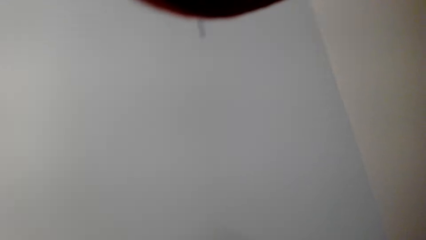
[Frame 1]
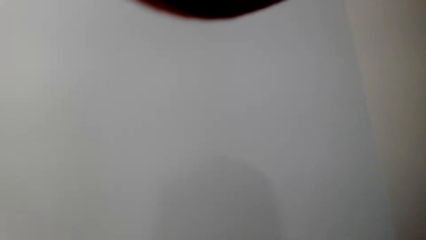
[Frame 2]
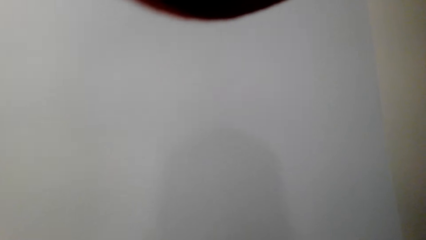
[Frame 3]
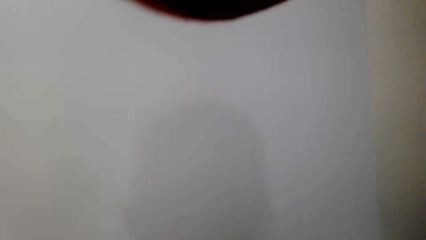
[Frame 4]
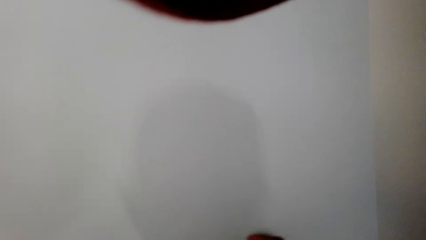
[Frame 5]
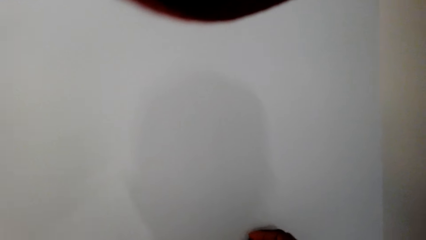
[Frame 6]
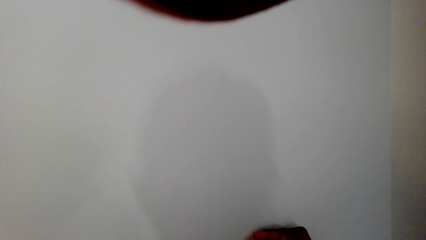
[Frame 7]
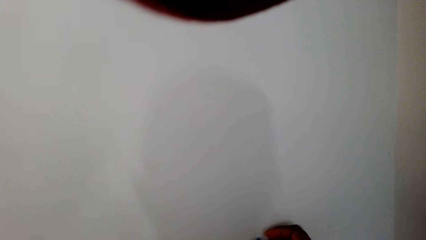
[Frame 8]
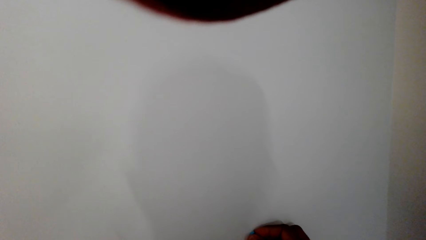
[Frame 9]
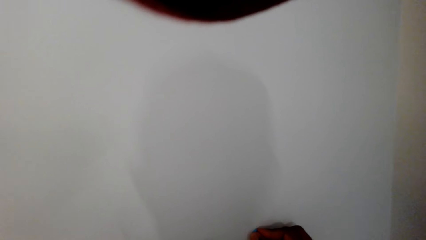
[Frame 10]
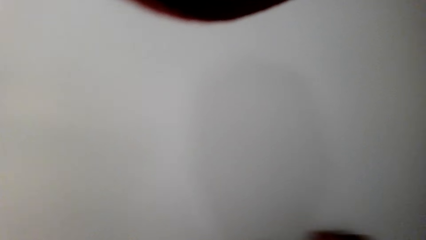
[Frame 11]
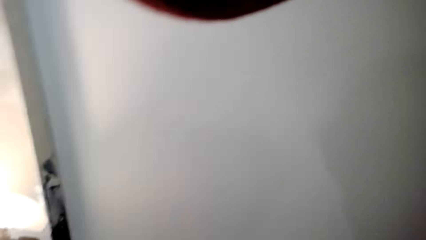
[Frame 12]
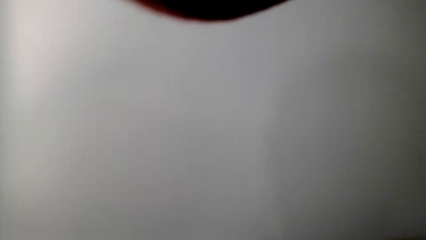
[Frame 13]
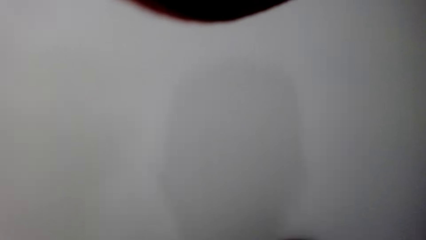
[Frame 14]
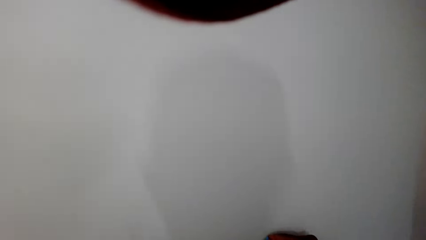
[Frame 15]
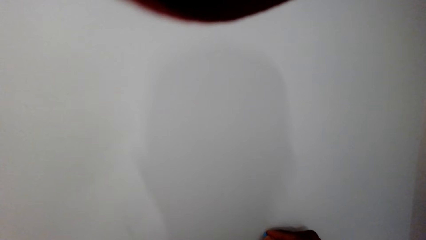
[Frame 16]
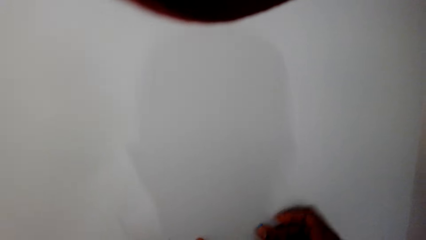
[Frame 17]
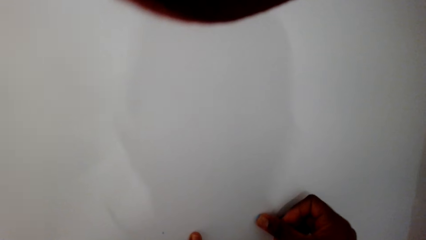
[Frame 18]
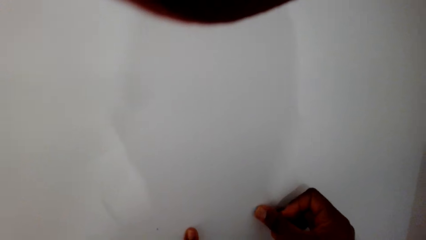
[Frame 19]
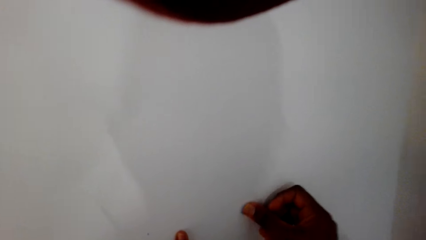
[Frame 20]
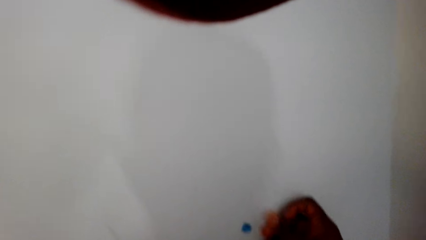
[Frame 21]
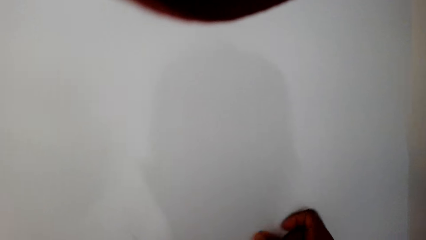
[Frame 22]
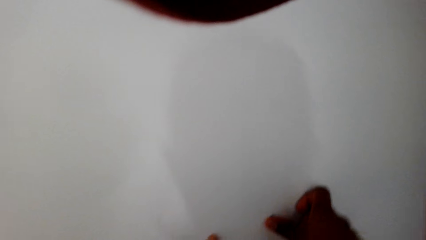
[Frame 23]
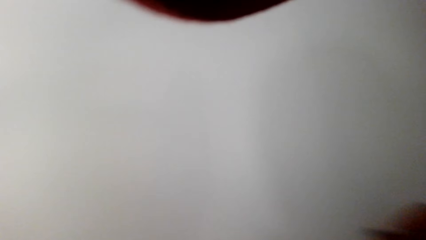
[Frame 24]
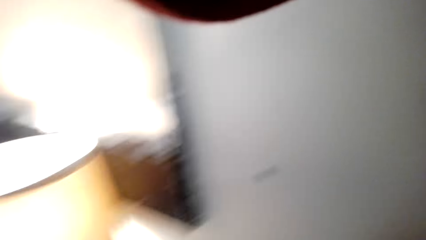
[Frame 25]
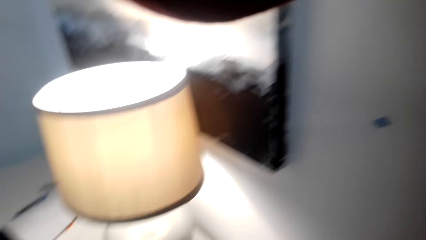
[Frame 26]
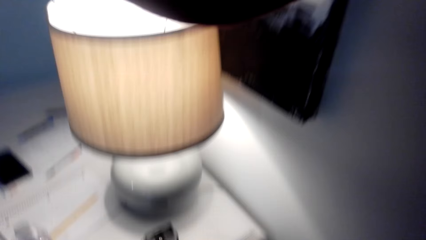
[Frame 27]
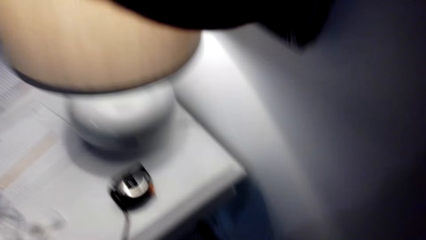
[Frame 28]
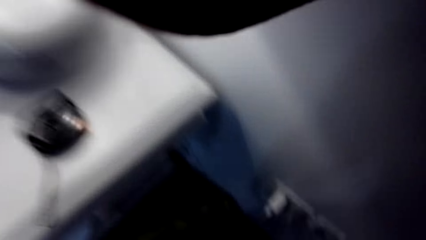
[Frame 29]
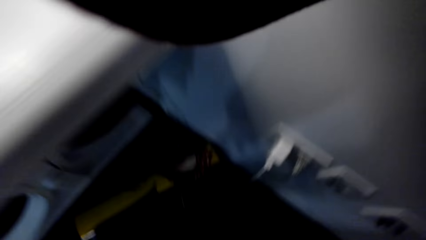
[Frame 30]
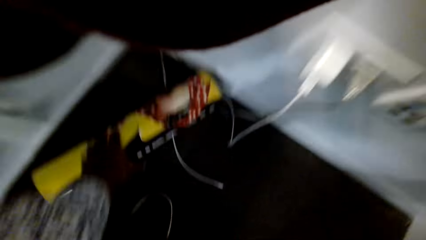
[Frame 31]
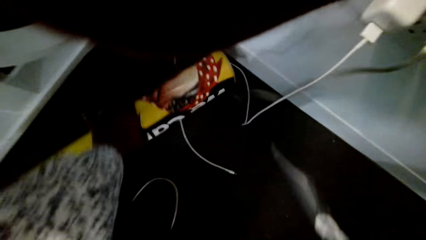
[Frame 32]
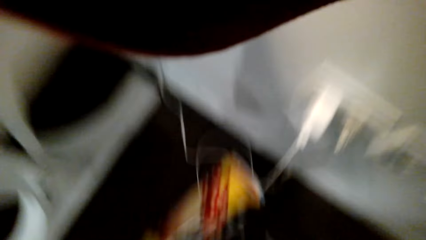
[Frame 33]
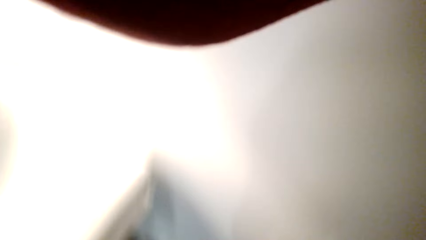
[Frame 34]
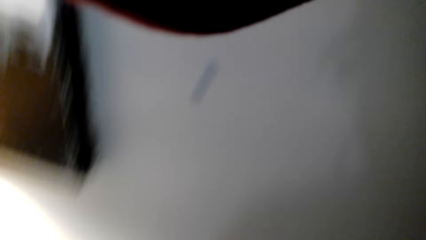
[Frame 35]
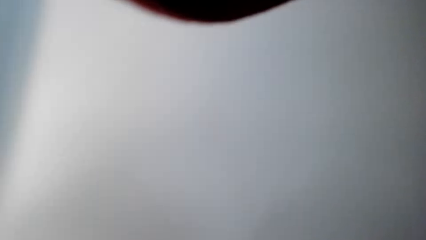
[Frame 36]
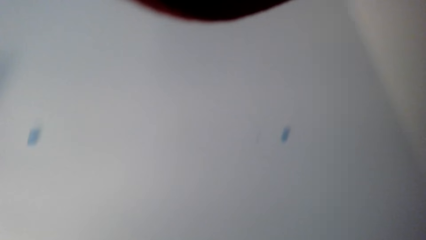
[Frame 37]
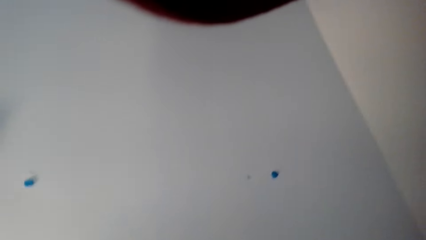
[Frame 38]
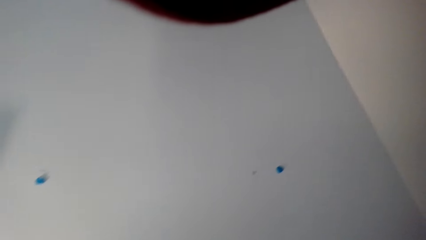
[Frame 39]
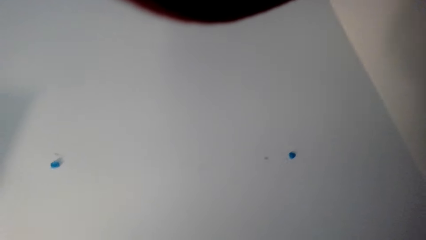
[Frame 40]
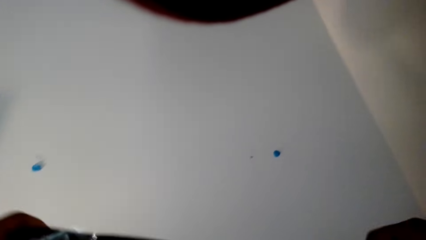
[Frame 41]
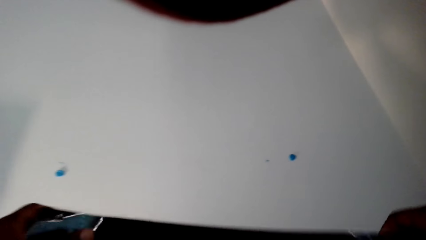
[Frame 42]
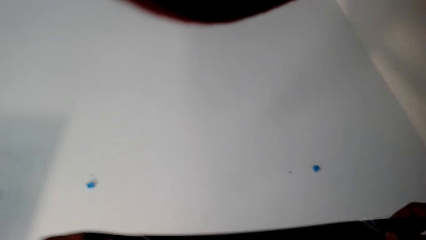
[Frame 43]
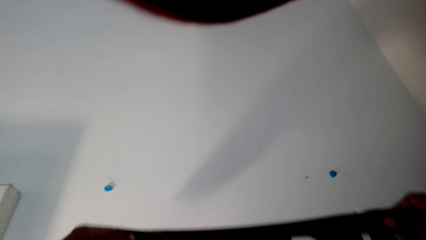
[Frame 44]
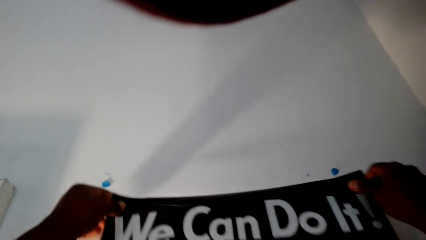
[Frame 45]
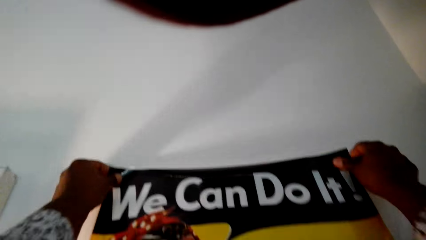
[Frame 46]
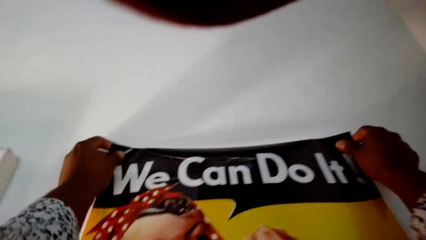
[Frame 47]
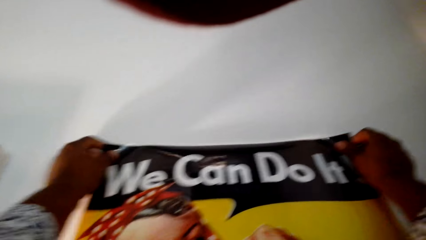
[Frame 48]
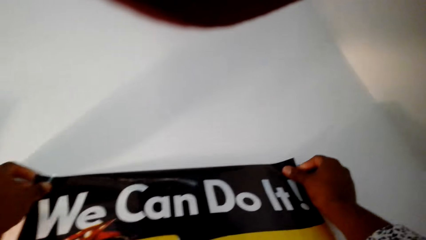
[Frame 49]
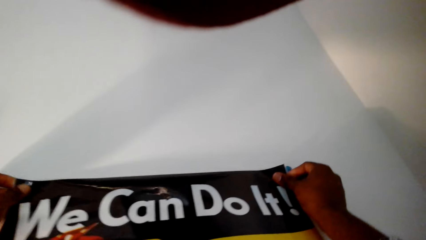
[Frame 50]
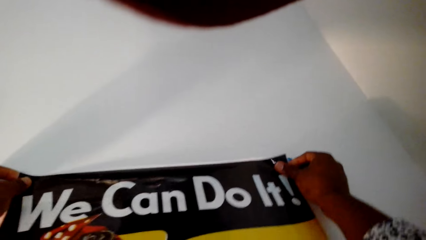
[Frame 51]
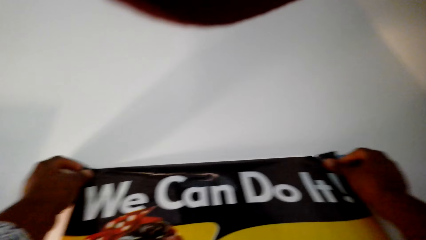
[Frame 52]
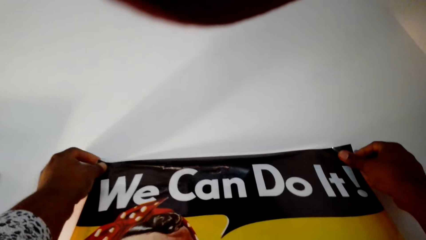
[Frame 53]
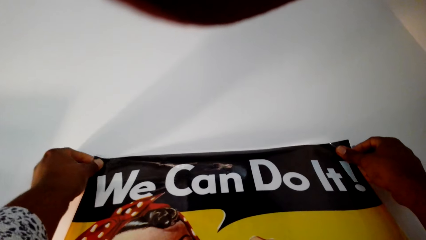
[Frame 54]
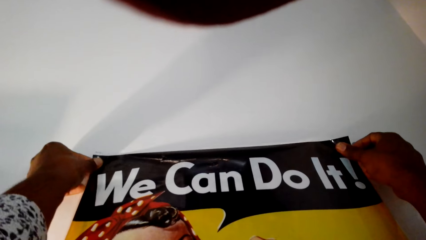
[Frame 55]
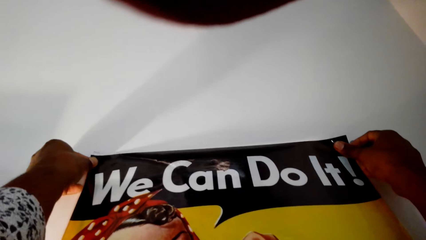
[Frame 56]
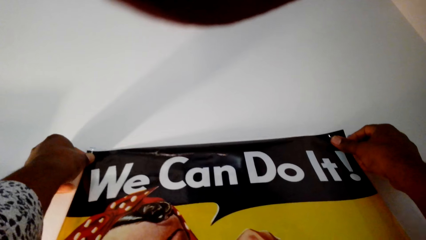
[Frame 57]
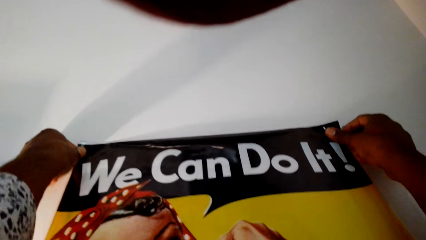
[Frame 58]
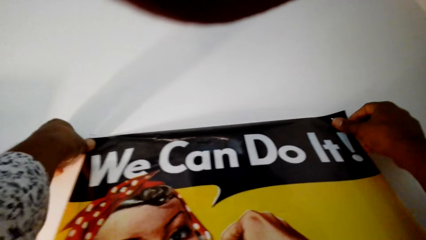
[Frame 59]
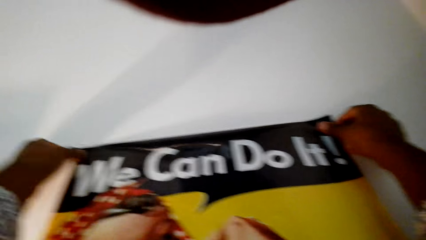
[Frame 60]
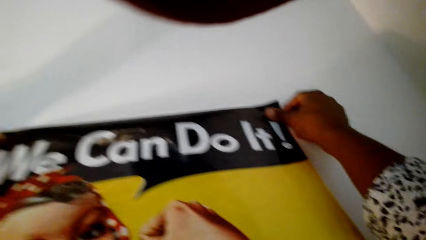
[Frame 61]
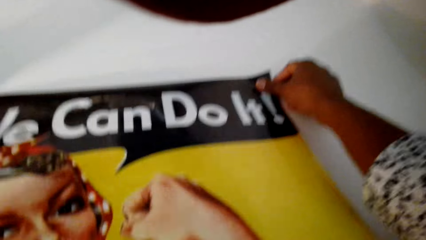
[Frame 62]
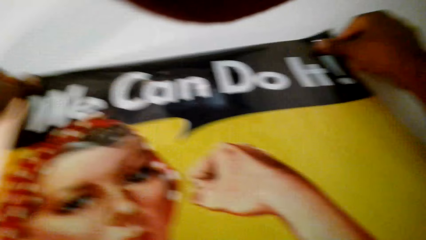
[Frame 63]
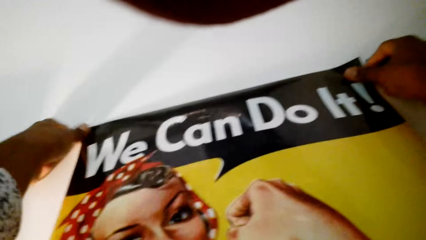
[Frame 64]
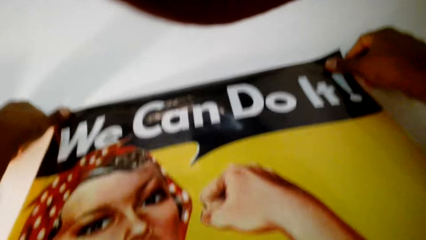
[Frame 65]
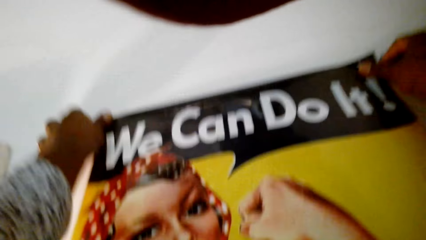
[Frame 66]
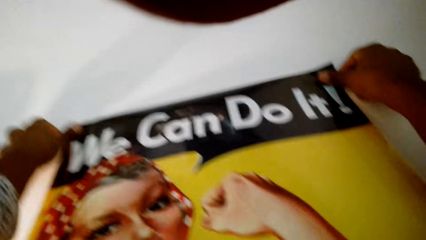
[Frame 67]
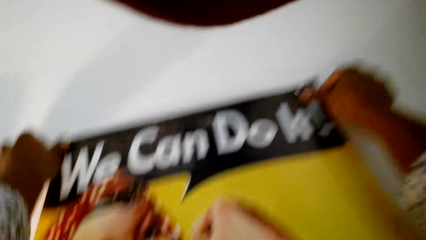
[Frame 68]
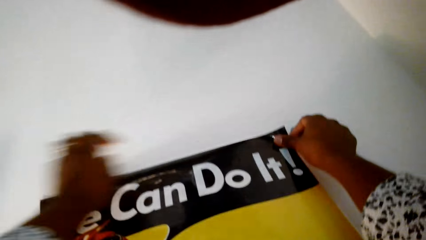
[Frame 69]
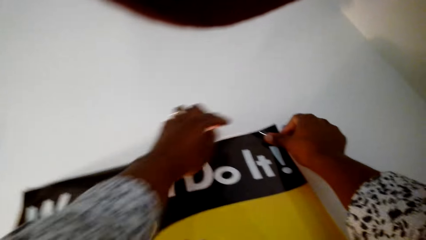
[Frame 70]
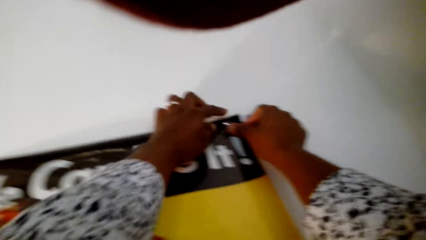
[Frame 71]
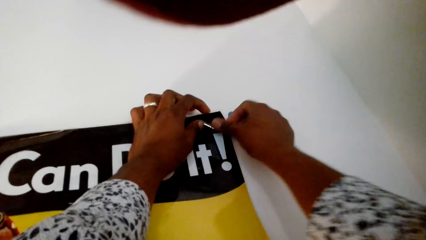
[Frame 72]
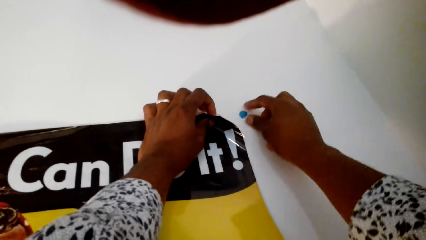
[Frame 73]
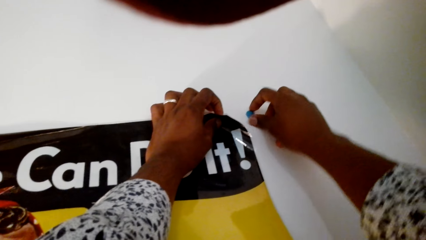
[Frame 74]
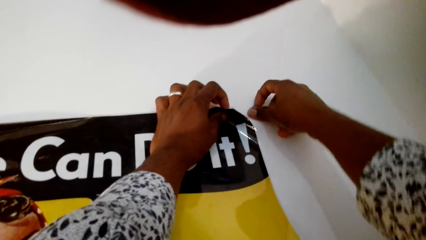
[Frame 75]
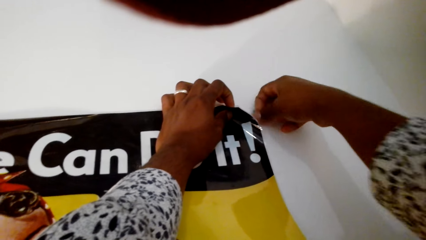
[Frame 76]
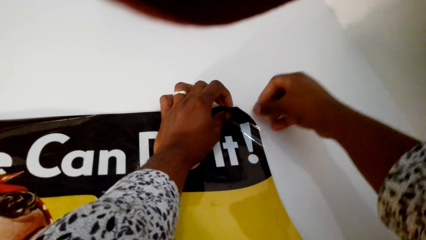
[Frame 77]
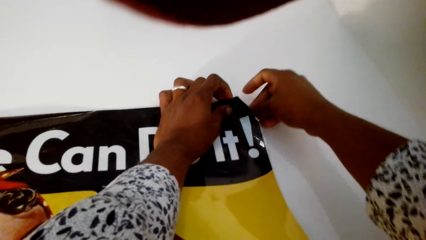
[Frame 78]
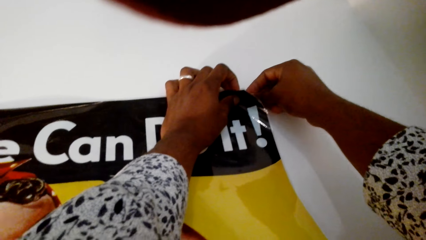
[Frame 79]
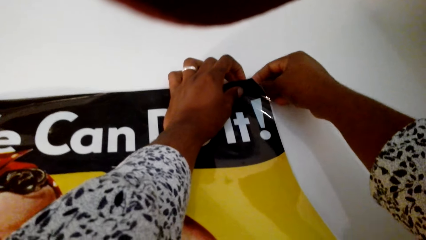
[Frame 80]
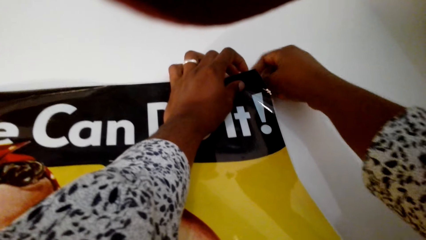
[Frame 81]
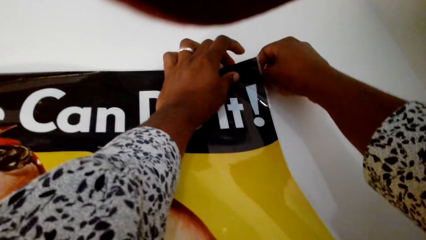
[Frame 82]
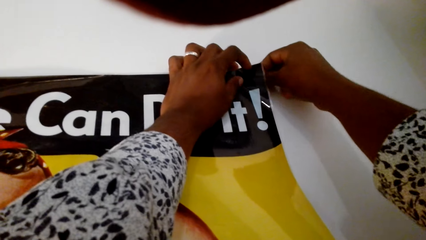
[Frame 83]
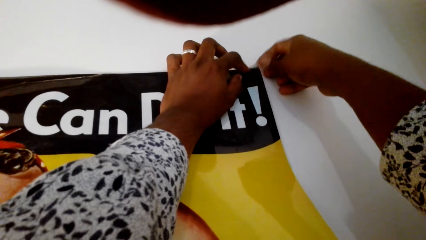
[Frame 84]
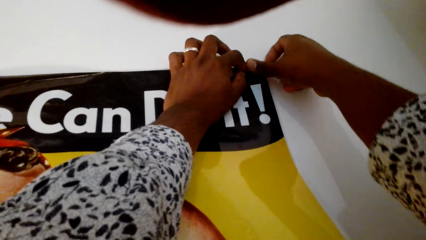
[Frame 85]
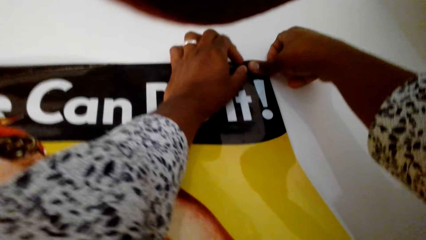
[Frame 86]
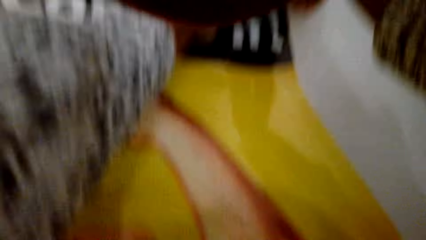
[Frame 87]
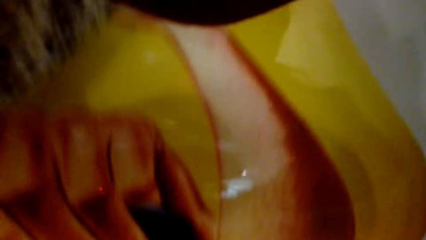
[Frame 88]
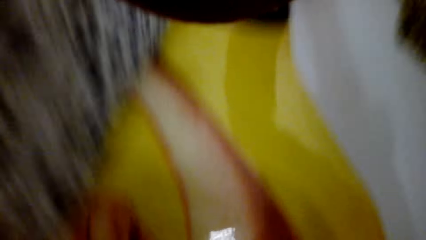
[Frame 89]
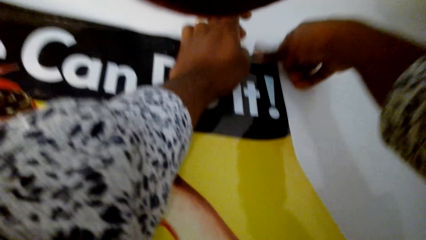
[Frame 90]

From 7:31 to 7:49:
The camera wearer sticks something on the wall. They pick up a wall art. They stick the wall art or paper roll on the wall. They remove something from the wall. They stick something on the wall.
